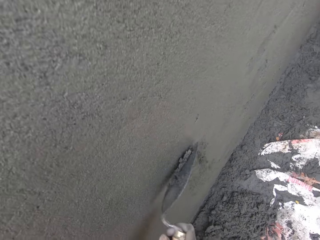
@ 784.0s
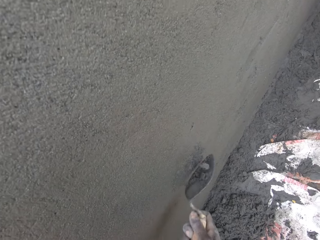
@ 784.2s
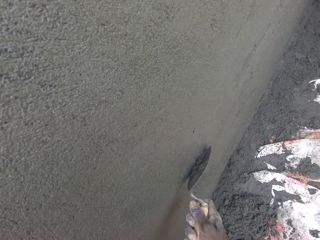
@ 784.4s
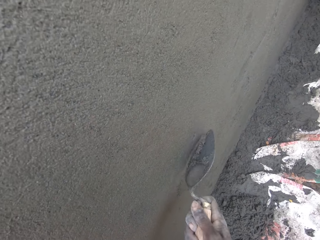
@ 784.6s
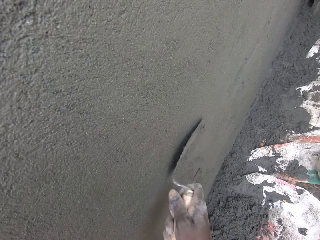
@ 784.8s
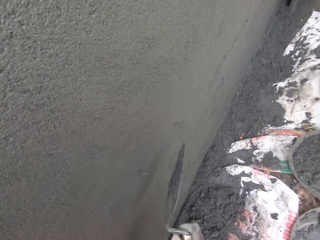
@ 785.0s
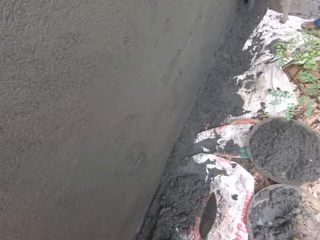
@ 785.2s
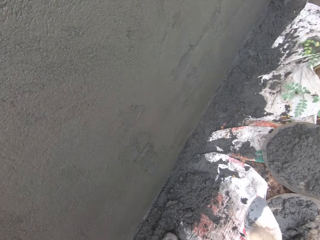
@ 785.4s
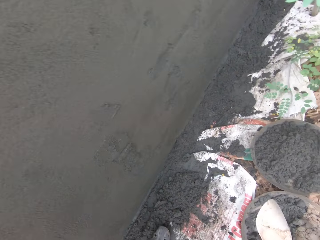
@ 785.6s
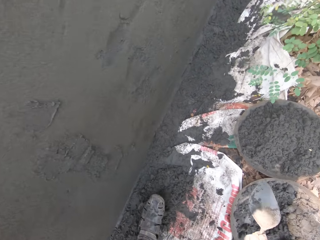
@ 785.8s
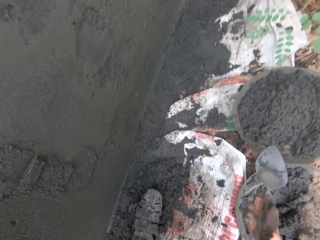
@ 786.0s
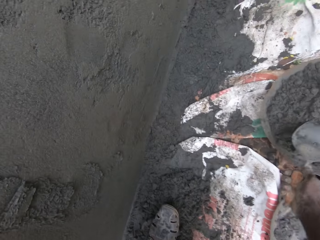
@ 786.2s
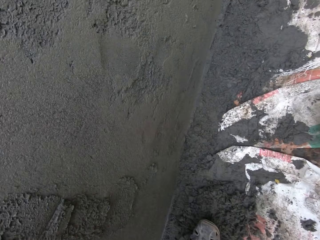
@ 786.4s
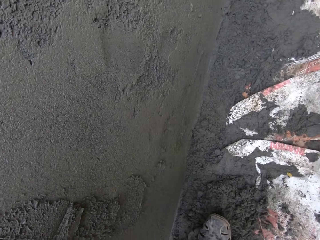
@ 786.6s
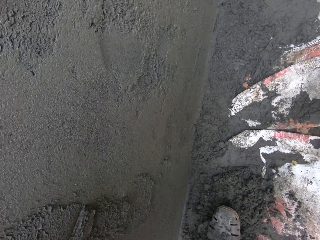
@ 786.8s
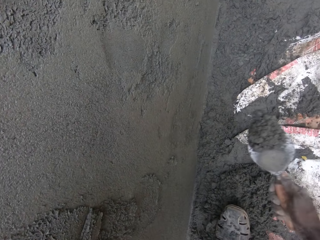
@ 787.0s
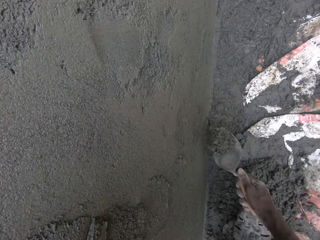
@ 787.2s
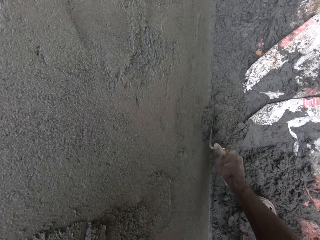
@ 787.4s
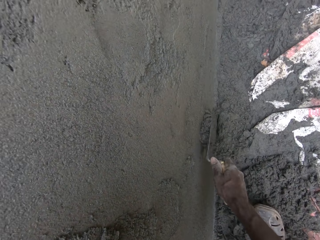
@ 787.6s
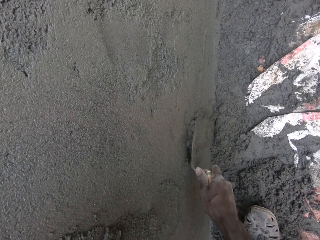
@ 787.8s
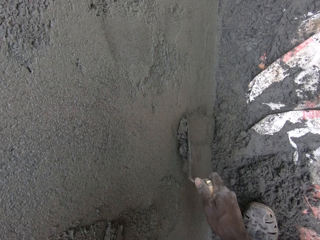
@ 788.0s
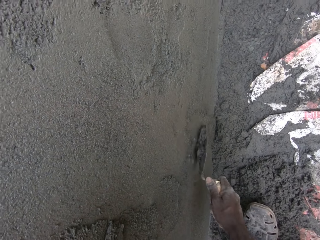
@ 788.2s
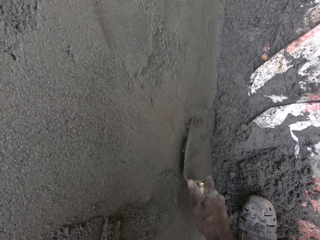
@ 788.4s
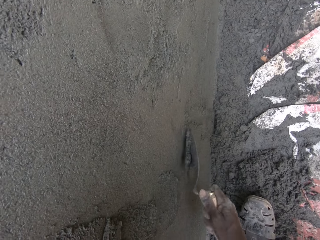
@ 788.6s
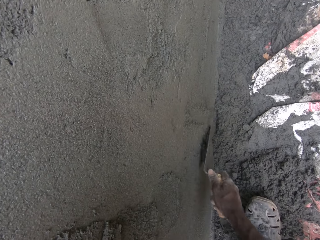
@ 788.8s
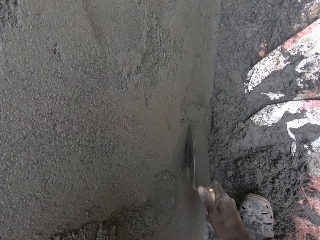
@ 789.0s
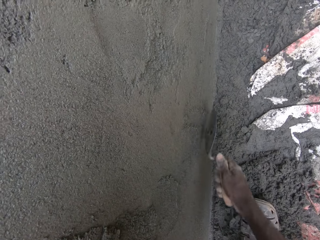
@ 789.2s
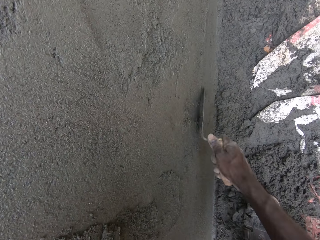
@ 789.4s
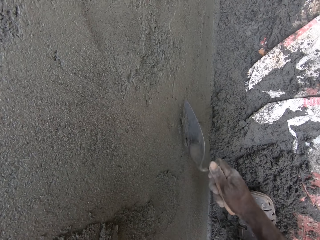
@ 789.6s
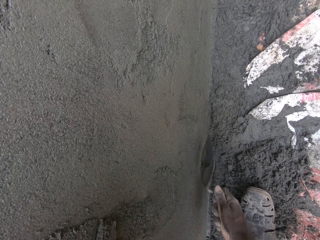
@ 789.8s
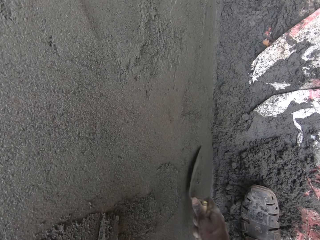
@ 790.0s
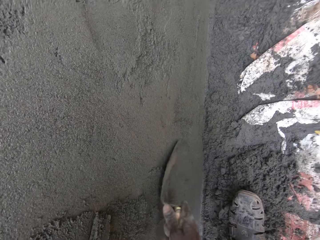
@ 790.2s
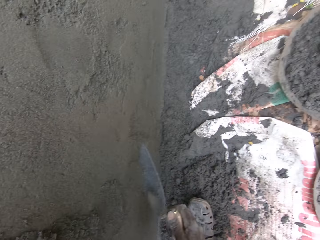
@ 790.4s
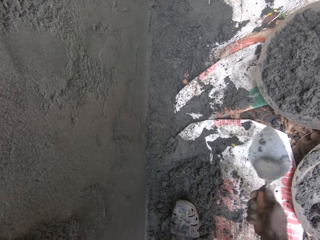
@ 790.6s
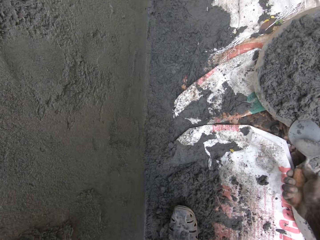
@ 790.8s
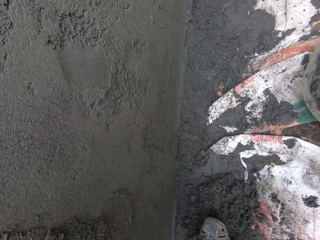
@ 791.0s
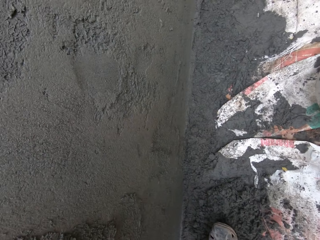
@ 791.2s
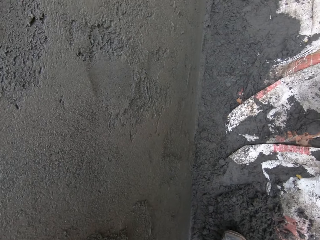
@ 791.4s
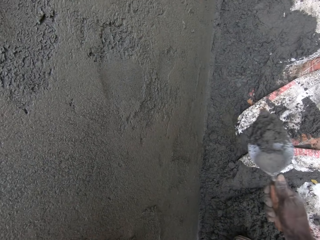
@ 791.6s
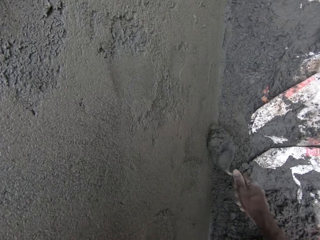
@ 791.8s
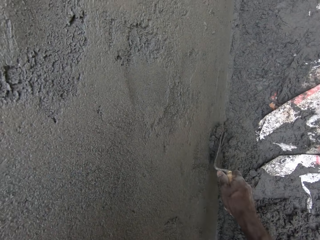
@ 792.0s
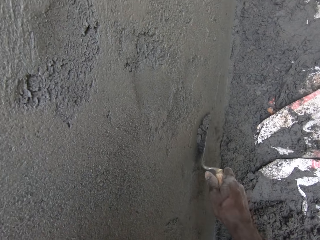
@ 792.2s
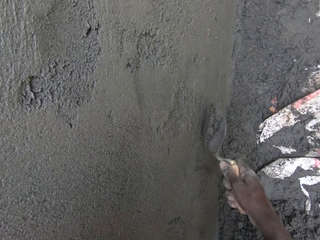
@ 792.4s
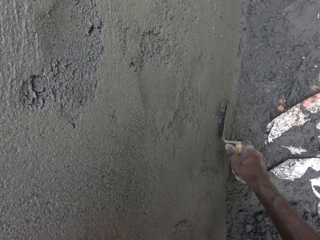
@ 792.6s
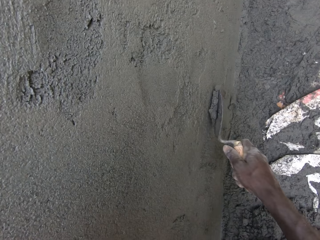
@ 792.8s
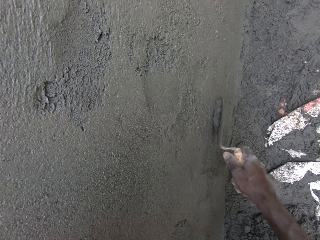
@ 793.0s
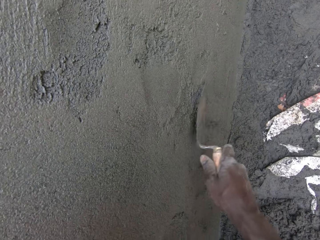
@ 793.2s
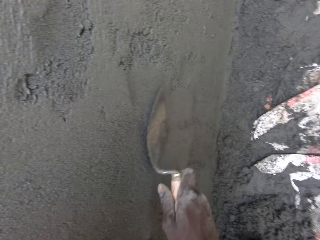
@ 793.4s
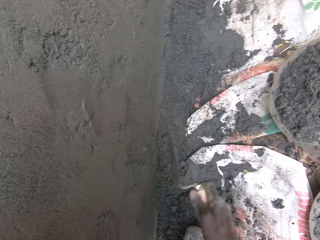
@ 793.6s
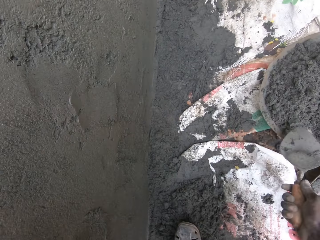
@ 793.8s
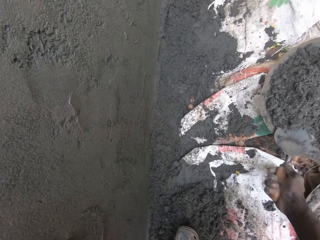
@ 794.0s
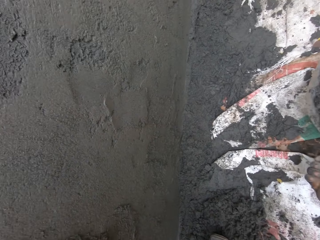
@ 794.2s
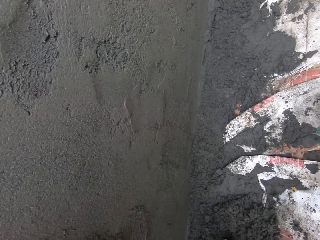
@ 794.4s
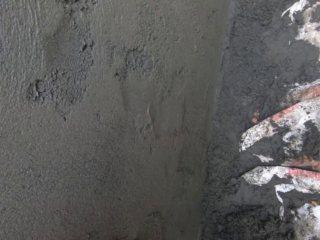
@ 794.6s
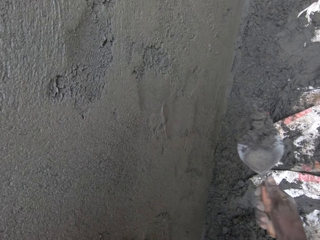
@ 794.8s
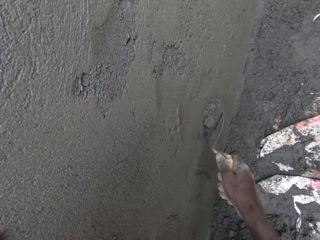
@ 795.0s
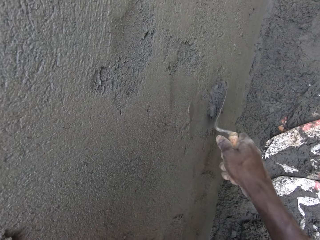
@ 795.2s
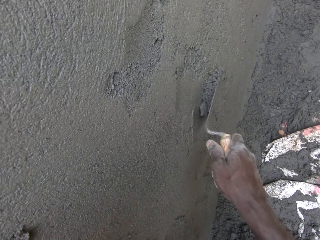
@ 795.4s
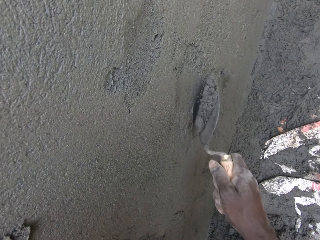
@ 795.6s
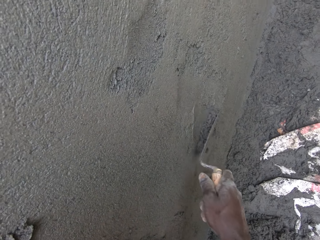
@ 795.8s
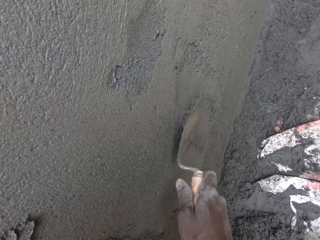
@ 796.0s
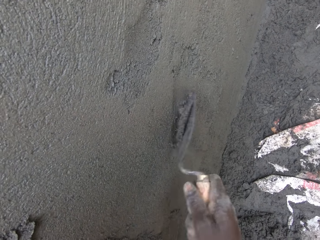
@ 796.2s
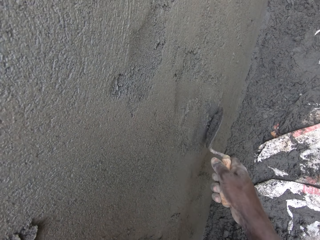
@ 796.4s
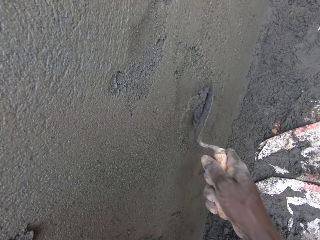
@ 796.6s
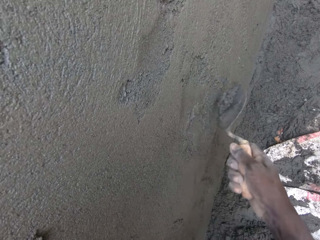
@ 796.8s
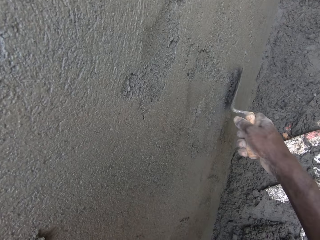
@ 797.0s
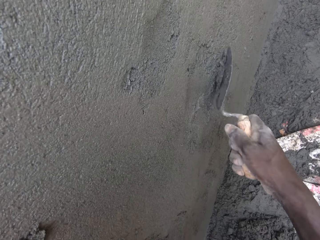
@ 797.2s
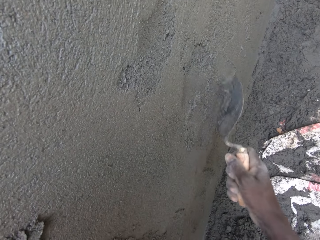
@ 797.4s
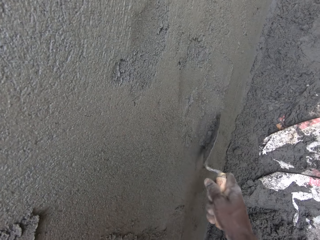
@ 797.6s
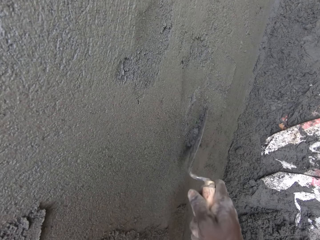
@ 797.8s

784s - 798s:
The camera wearer pastes cement plaster from the head pan to the wall with the hand trowel in his right hand. He scoops the concrete with the trowel. He pastes the cement plaster from the head pan to the wall with the hand trowel in his right hand. He scoops the concrete with the trowel. He scoops the concrete with the trowel. He pastes the cement plaster from the head pan to the wall with the hand trowel in his right hand.

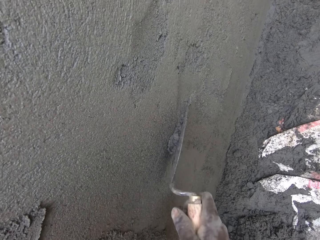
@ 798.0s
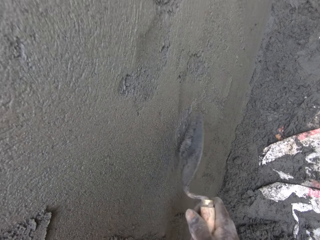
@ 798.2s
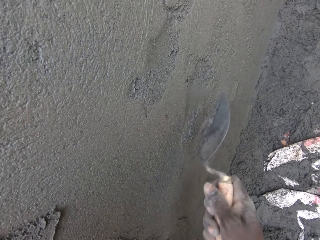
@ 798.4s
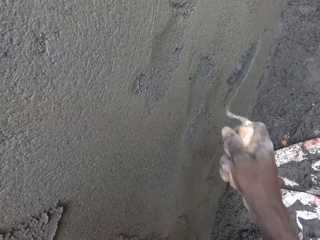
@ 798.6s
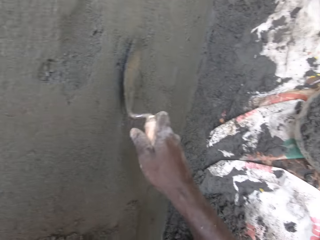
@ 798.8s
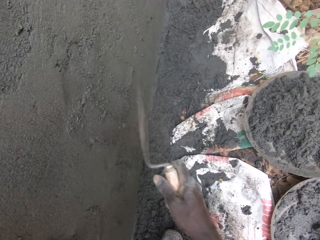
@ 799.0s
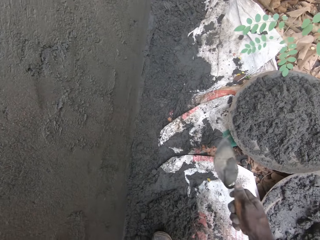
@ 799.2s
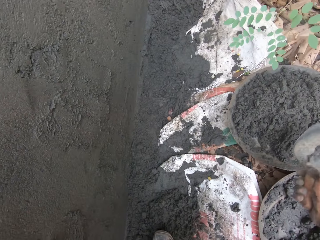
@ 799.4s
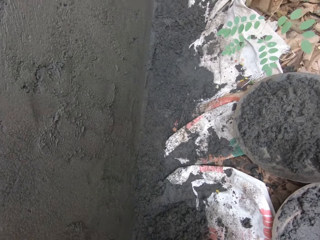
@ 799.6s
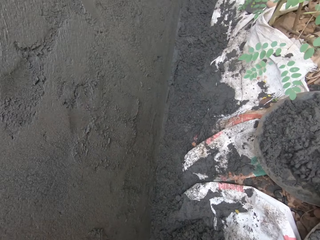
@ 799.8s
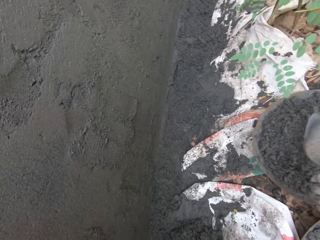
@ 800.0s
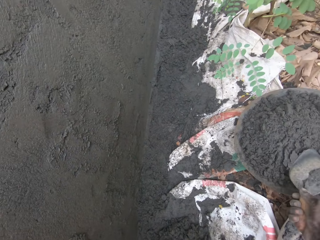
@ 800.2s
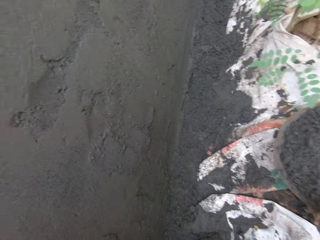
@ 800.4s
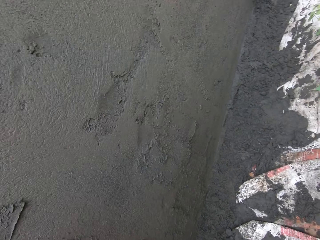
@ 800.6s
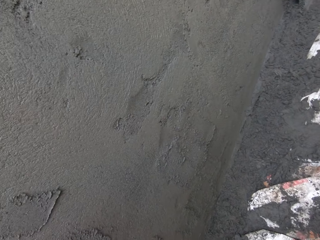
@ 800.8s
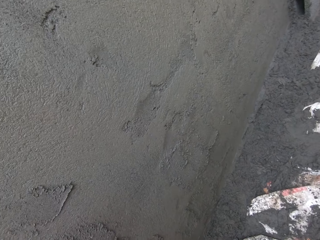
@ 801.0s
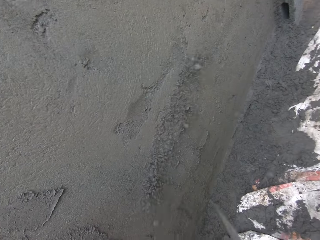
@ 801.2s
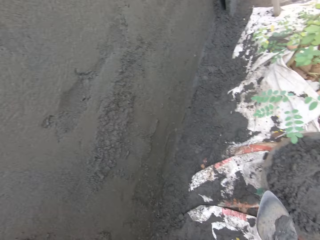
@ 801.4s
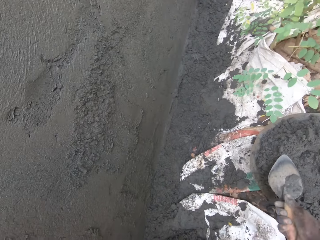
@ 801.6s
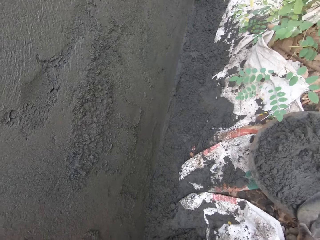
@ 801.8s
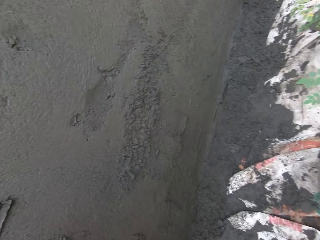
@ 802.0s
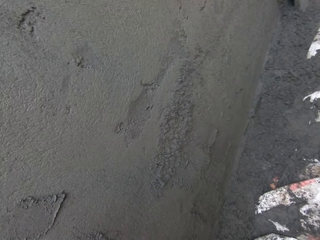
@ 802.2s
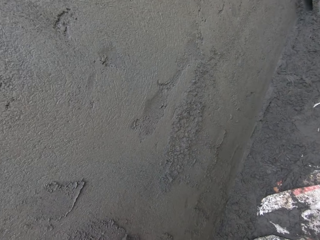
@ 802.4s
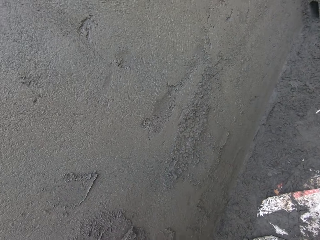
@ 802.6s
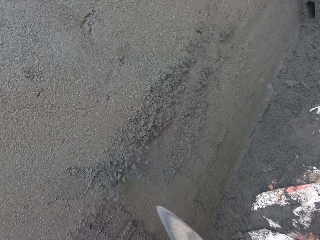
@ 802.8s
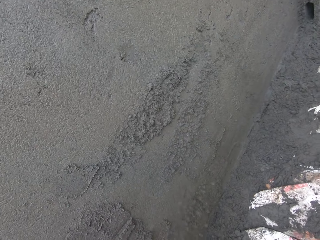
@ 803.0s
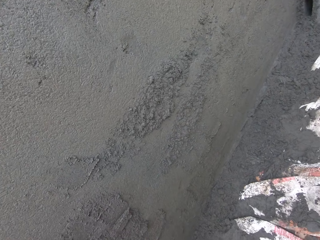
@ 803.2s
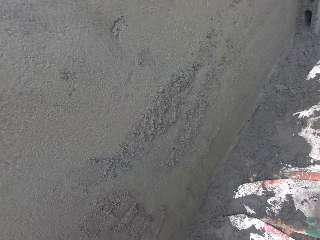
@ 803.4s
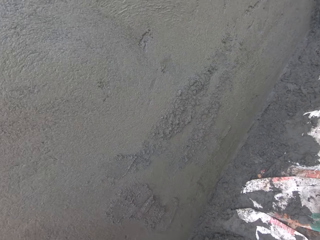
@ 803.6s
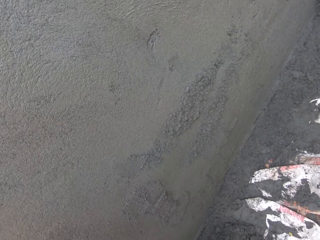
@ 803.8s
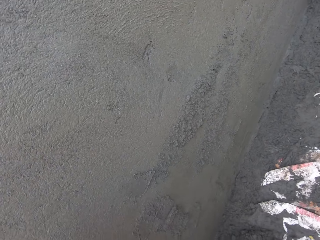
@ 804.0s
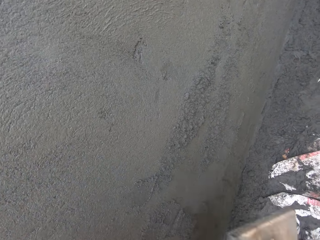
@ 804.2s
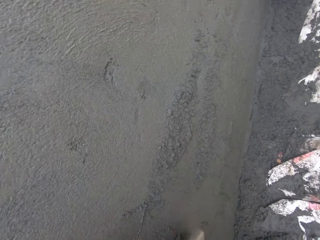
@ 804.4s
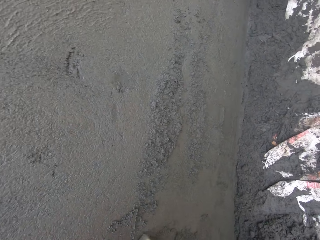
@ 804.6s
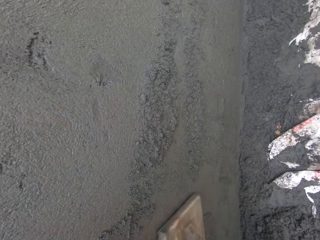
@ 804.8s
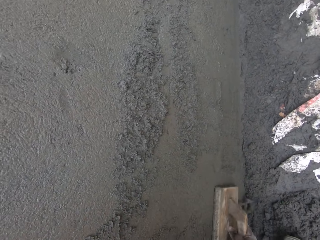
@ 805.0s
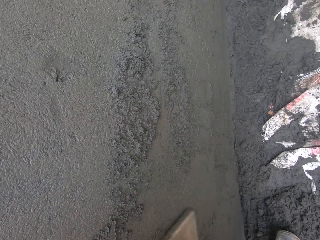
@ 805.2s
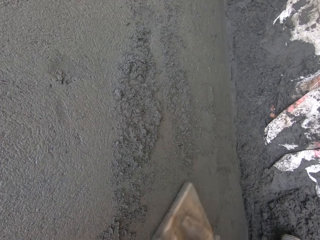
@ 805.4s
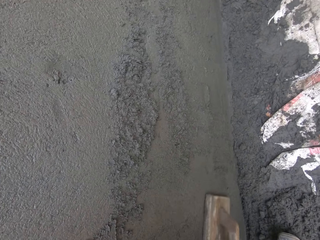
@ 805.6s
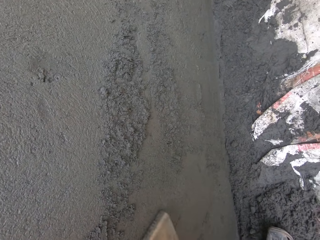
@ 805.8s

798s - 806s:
The camera wearer scoops the concrete with the trowel. He throws cement plaster from the head pan to the wall with the hand trowel in his right hand. He looks around. He scoops the concrete with the trowel and plasters the wall with the concrete. He smoothens the wall with the wood float in his right hand.
